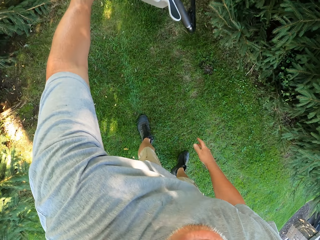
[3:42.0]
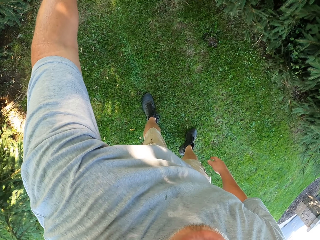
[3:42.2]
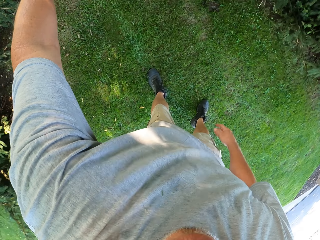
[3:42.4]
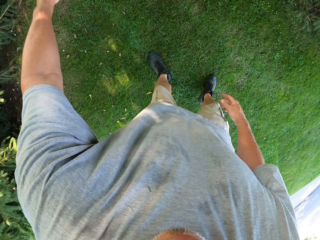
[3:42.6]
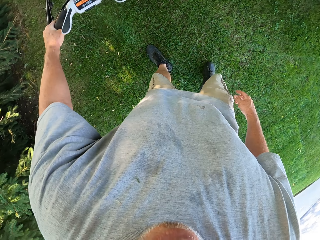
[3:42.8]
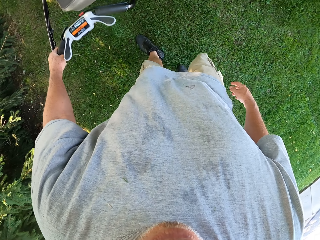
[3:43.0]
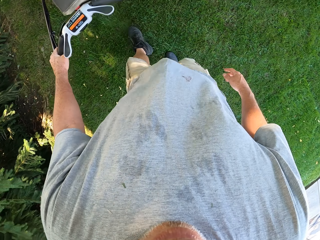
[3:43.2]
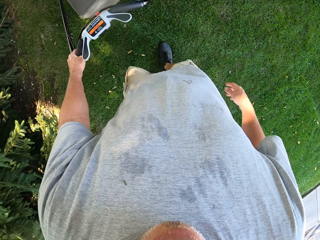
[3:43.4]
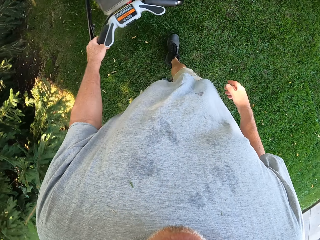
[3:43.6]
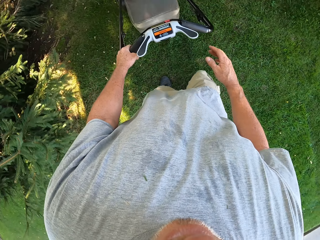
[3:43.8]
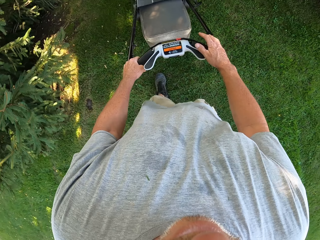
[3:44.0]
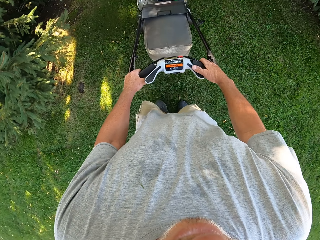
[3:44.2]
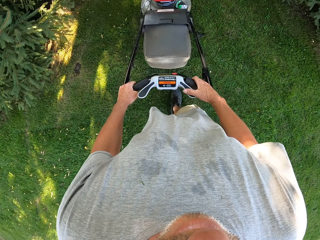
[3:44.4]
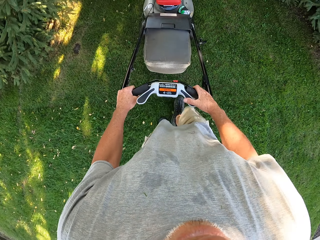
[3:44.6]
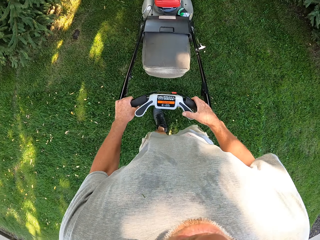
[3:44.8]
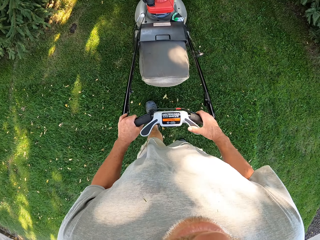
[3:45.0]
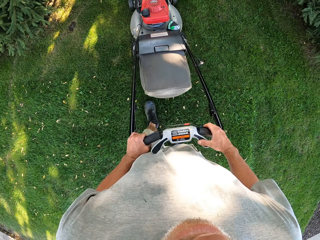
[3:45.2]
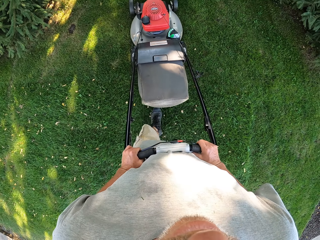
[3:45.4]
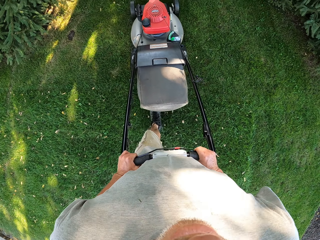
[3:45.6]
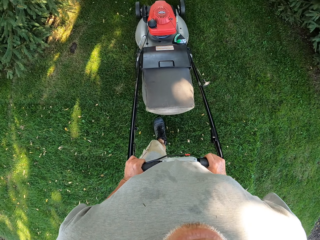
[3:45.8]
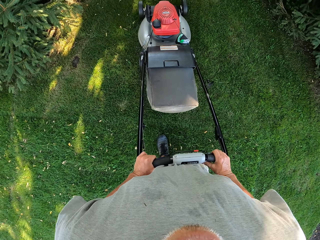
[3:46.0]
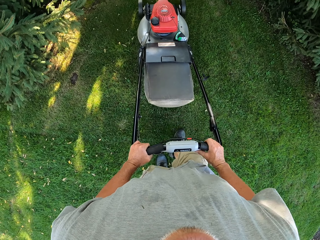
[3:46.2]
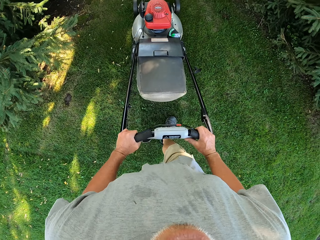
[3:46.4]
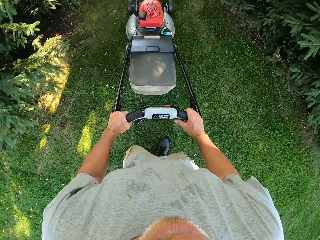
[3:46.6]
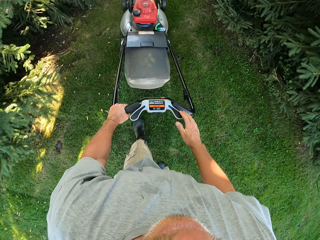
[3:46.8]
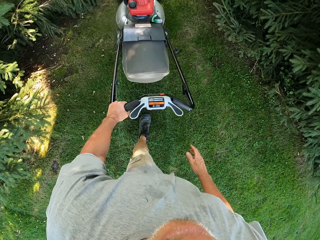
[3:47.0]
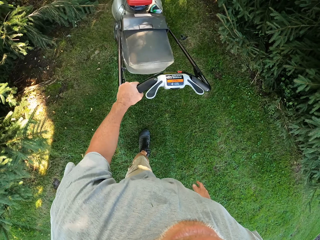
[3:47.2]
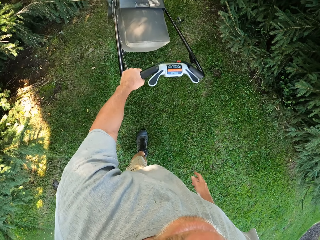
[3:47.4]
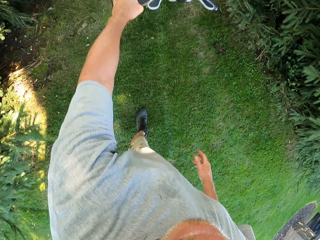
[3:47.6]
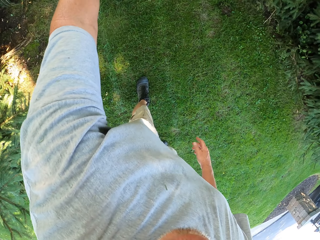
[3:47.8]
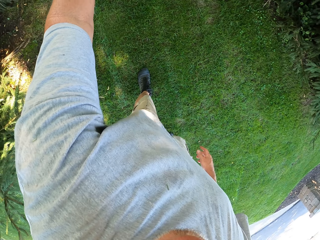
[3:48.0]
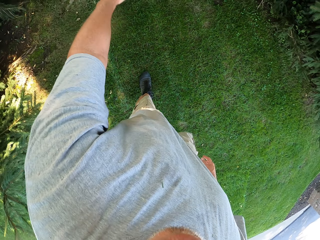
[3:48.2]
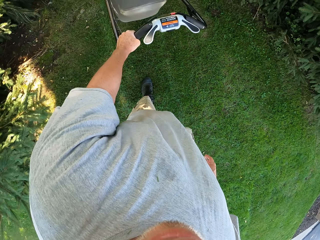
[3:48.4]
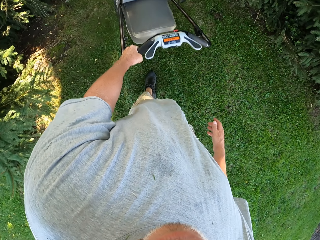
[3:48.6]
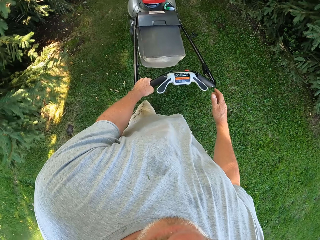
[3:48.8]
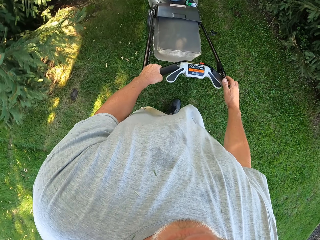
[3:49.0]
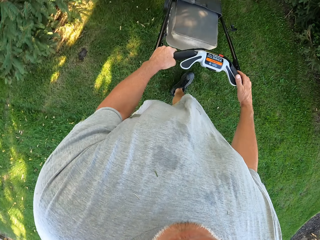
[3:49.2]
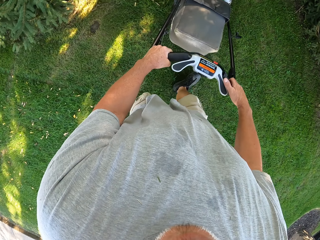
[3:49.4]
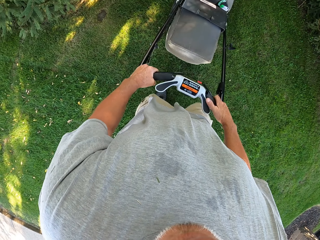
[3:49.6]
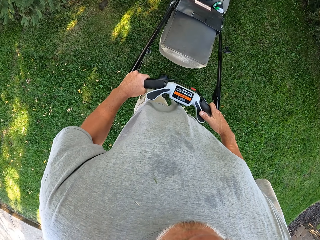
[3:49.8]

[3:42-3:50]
The camera wearer pulls the lawn mower backwards. They cut the grass. They push the lawn mower forward. They pull the lawn mower backwards.

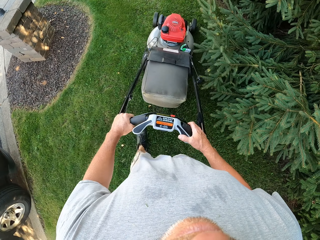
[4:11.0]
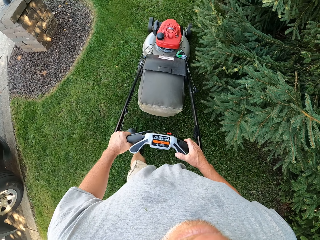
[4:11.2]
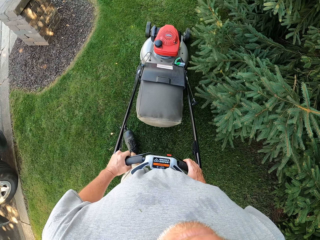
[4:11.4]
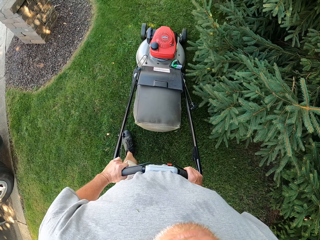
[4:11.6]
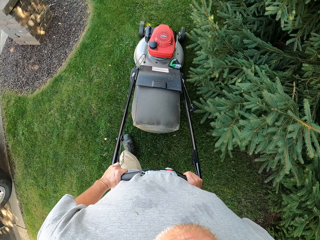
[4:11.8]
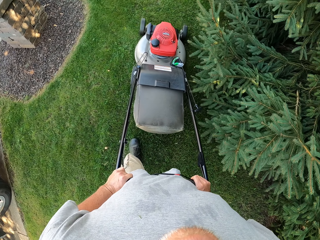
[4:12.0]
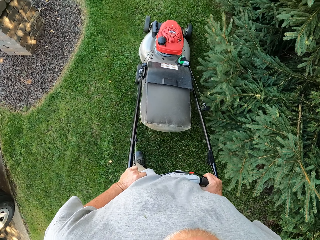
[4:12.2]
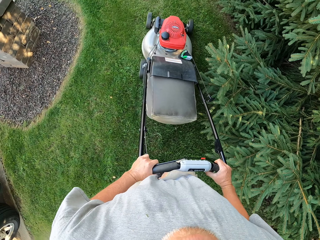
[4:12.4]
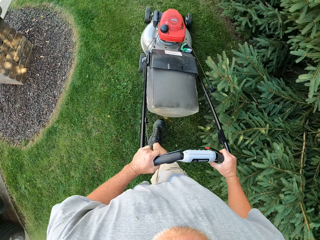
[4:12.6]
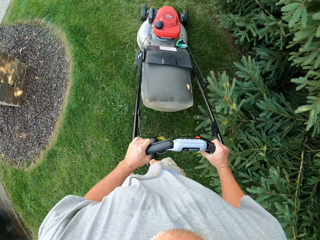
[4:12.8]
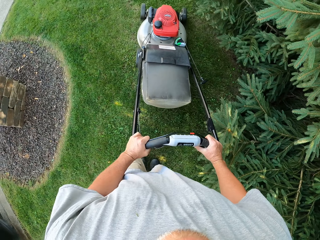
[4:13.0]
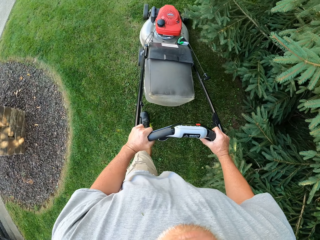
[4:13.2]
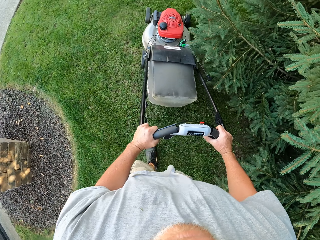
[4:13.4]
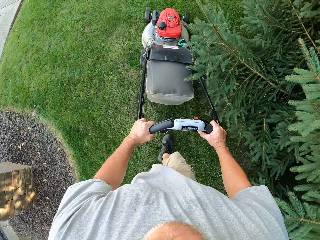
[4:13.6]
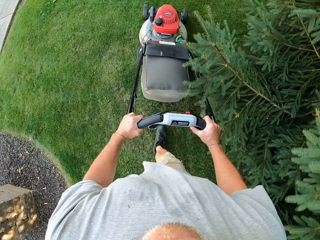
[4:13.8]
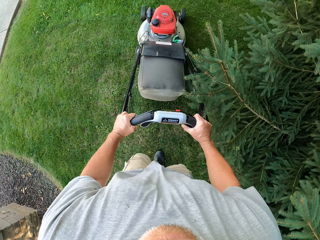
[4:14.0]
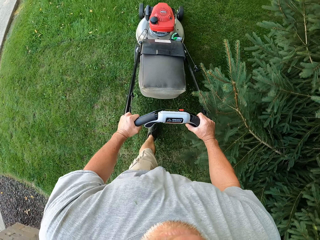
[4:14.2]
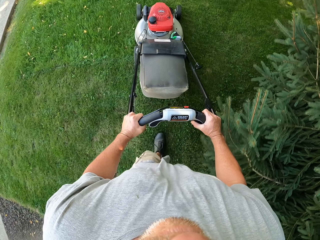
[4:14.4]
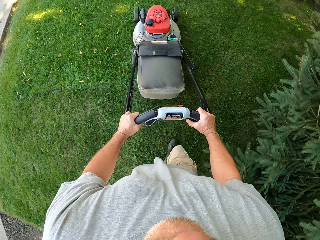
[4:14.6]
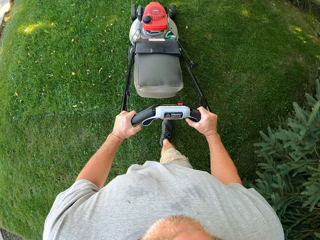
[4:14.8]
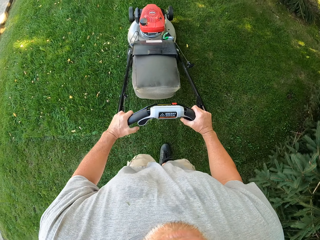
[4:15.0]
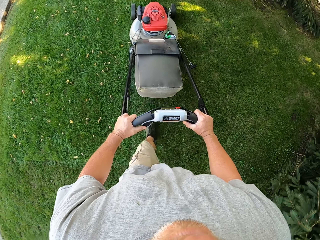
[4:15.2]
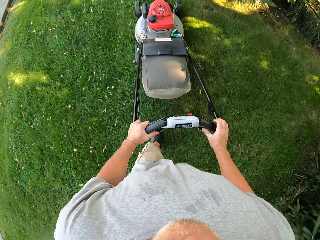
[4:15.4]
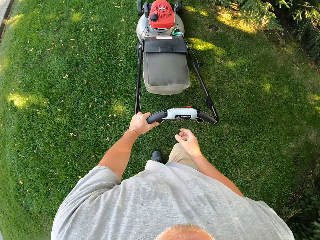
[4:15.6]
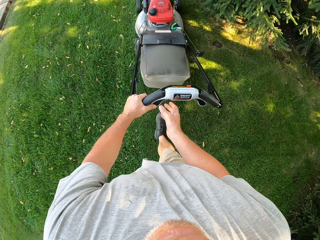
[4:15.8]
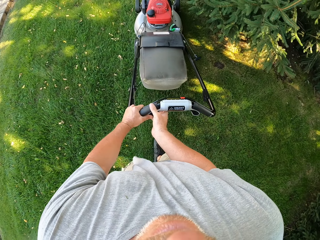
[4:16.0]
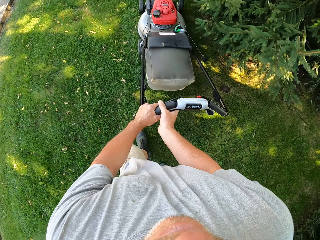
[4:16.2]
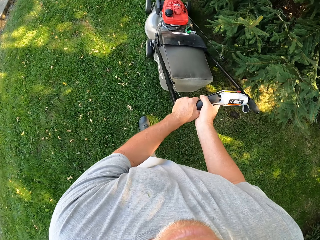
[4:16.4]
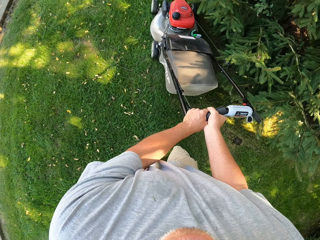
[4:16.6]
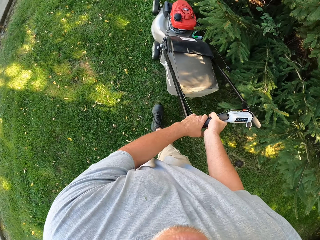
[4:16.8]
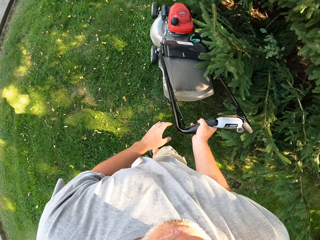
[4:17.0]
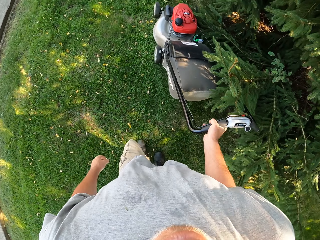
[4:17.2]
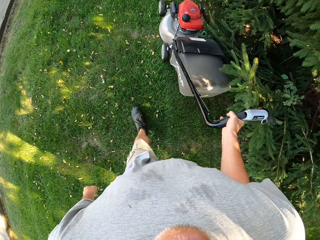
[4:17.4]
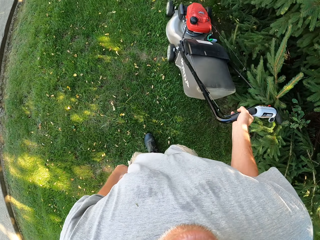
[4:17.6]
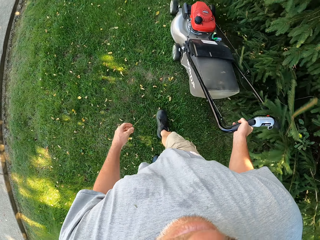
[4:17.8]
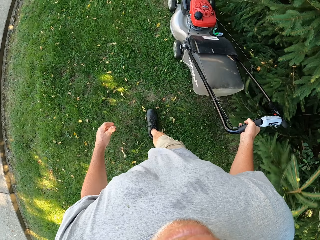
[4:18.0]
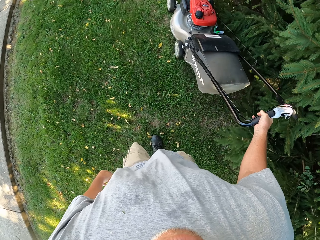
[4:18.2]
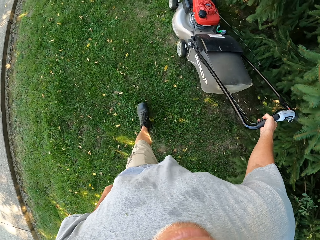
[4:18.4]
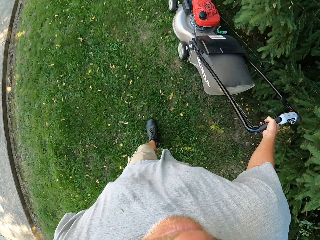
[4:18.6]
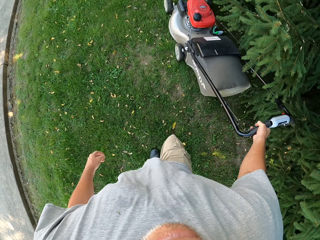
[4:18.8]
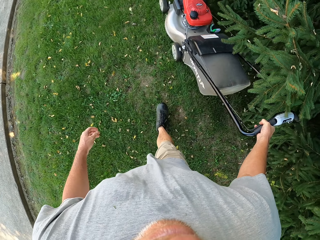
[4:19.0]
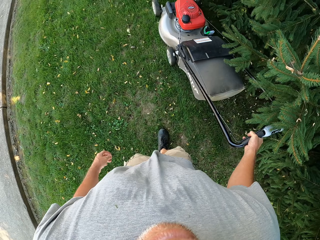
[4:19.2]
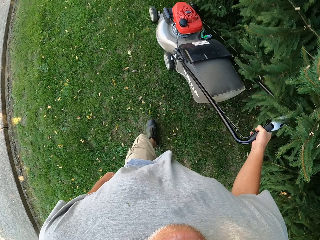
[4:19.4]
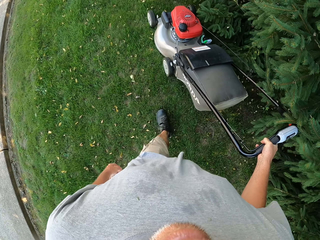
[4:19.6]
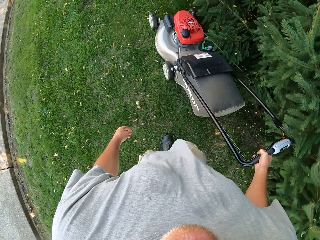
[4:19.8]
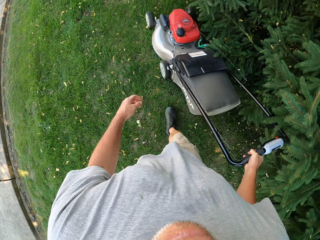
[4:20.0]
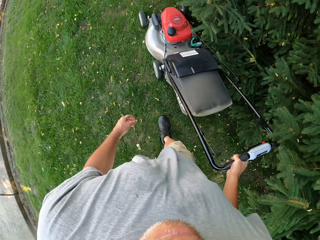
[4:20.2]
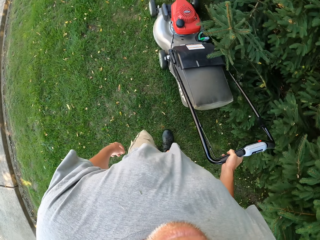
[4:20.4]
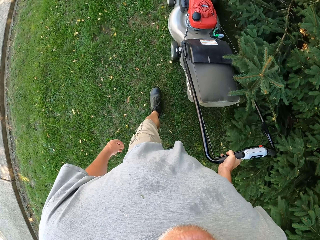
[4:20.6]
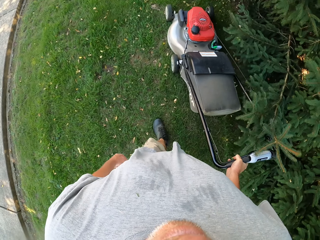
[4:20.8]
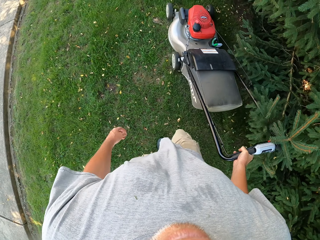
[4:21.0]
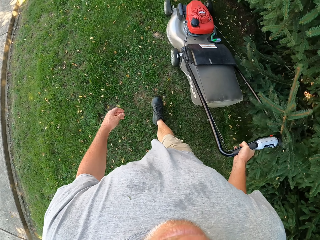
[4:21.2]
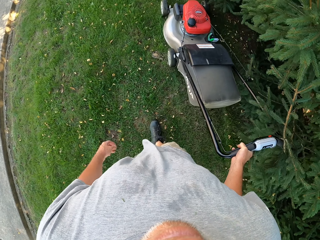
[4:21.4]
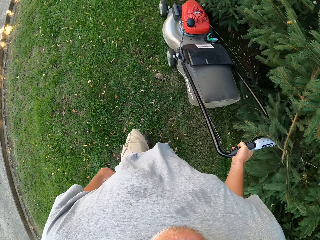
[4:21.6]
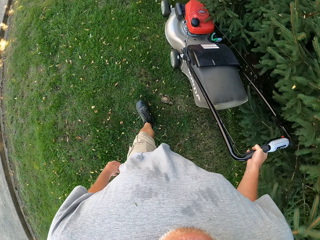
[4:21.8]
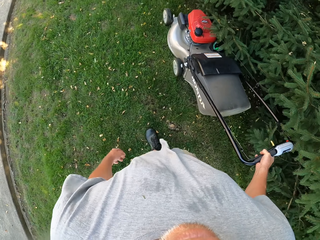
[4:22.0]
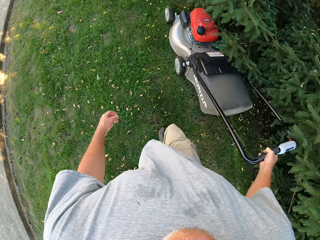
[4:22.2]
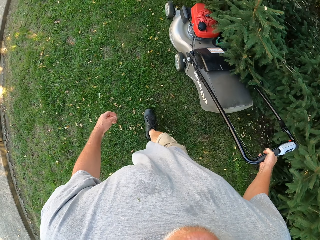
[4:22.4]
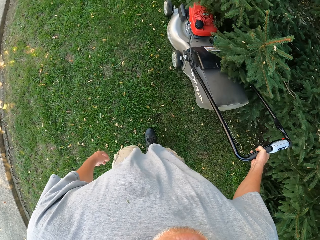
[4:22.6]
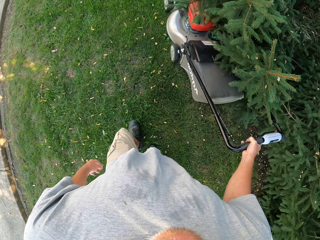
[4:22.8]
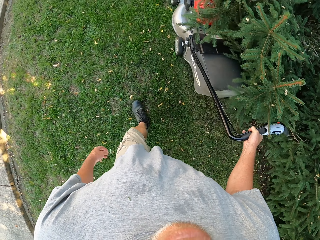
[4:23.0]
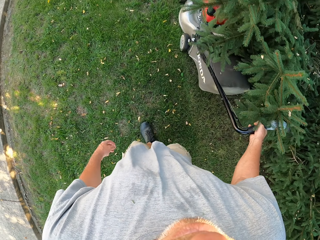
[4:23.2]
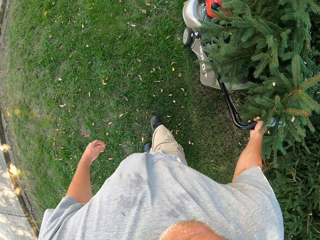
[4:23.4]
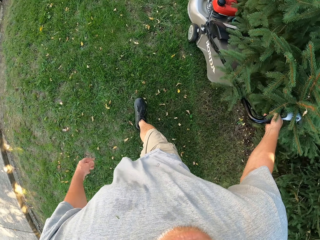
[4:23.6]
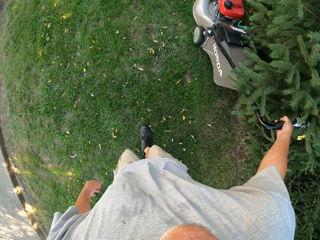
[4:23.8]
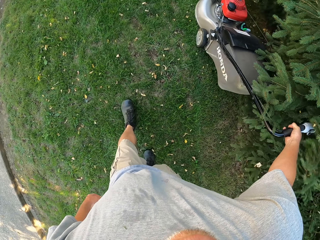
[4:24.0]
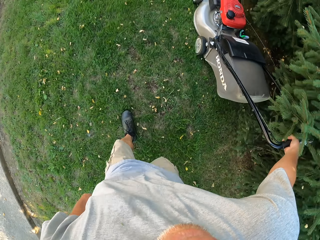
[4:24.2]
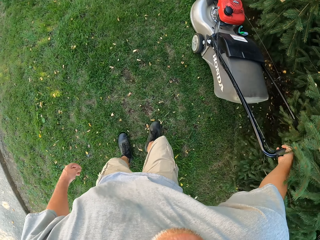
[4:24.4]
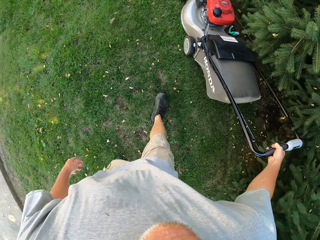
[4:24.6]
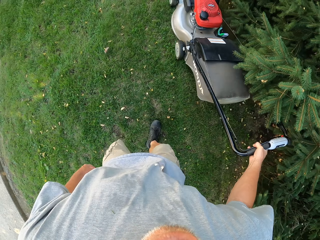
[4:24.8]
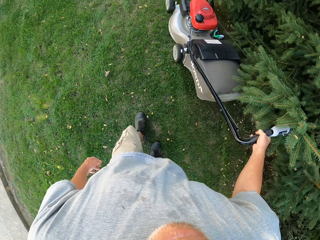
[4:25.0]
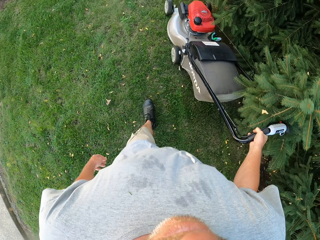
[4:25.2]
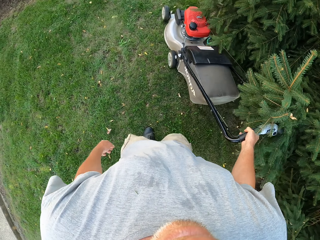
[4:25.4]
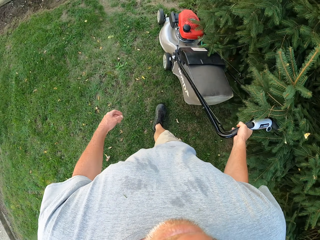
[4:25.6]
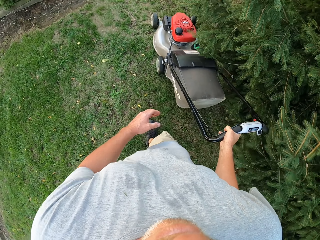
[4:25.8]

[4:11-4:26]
The camera wearer pushes the lawn mower forward. They cut the grass.
